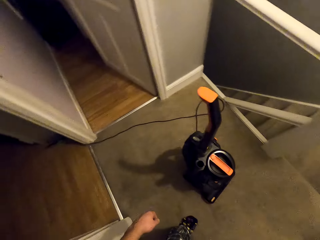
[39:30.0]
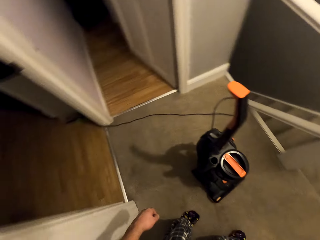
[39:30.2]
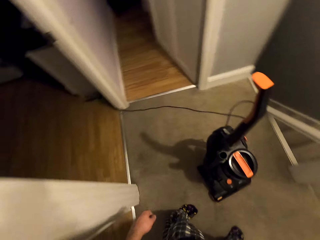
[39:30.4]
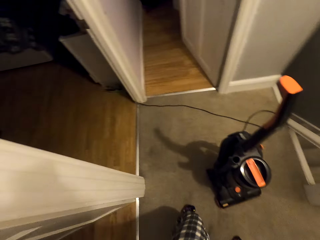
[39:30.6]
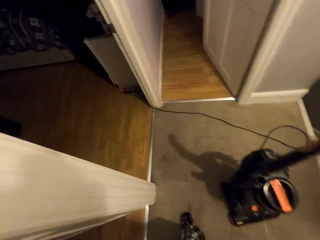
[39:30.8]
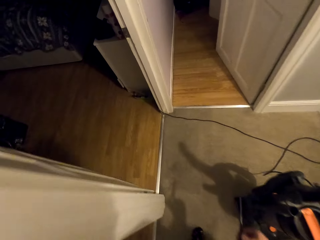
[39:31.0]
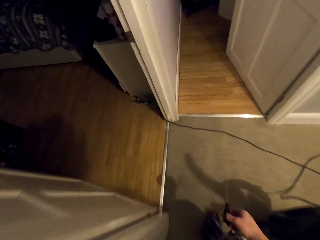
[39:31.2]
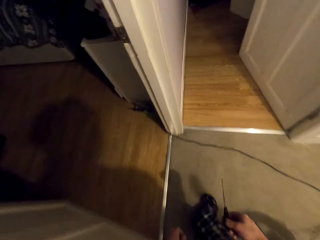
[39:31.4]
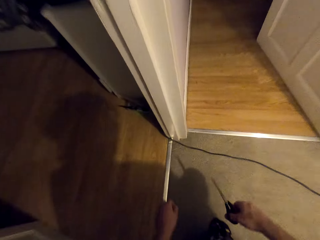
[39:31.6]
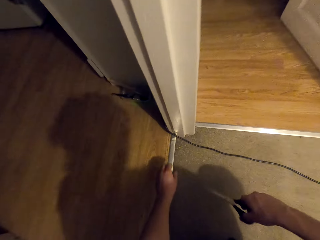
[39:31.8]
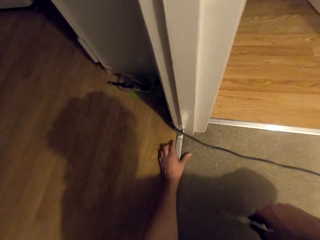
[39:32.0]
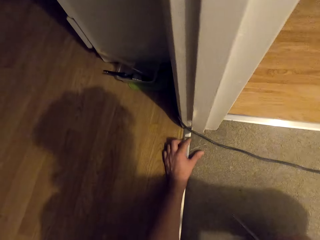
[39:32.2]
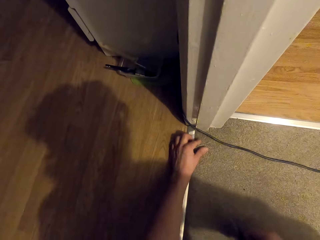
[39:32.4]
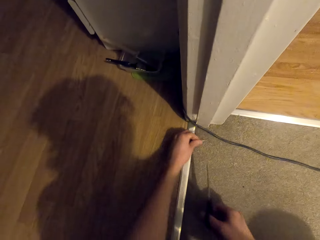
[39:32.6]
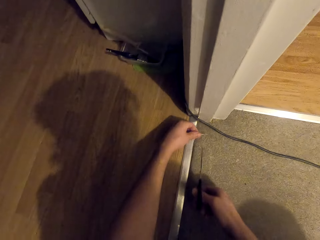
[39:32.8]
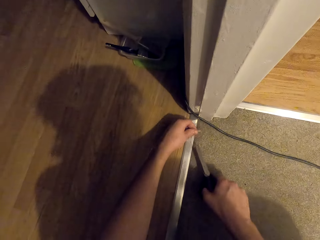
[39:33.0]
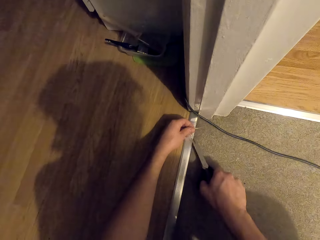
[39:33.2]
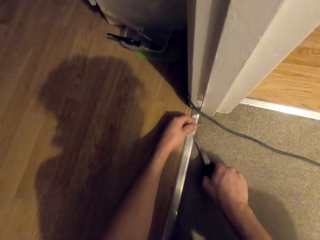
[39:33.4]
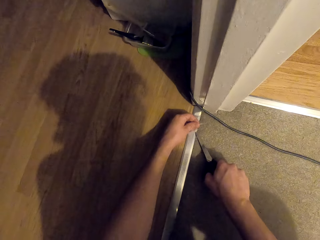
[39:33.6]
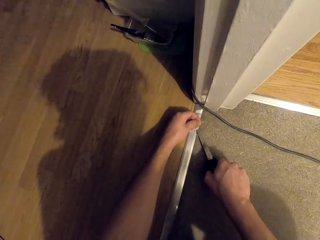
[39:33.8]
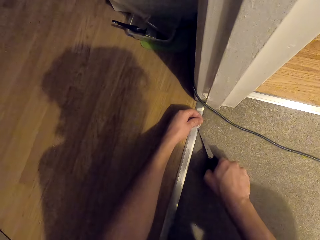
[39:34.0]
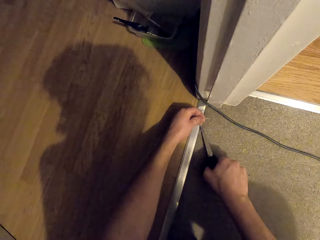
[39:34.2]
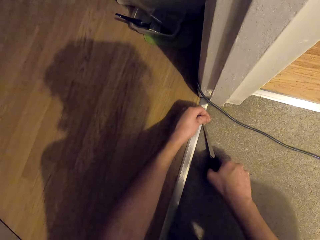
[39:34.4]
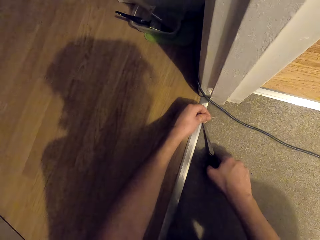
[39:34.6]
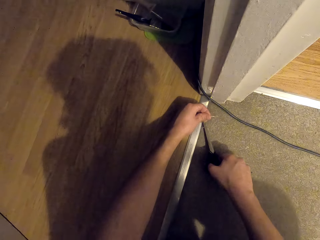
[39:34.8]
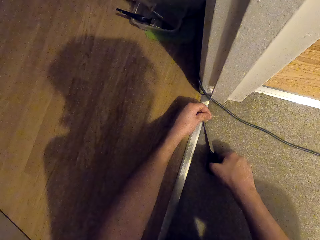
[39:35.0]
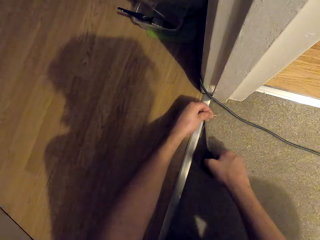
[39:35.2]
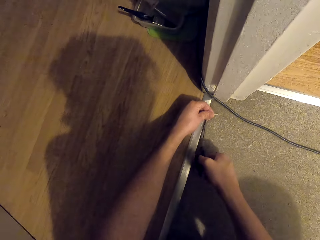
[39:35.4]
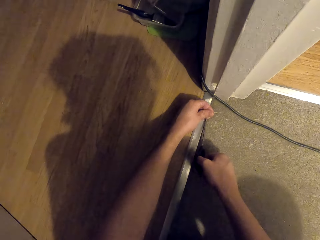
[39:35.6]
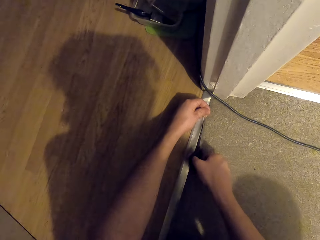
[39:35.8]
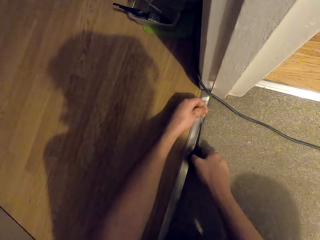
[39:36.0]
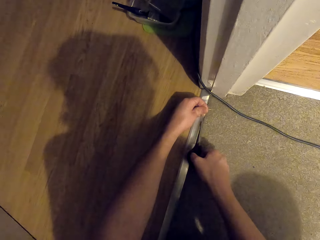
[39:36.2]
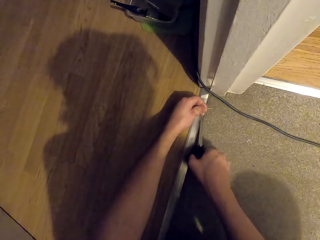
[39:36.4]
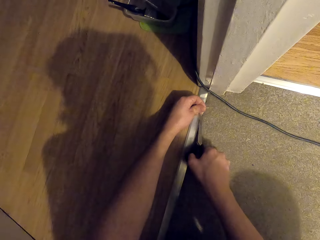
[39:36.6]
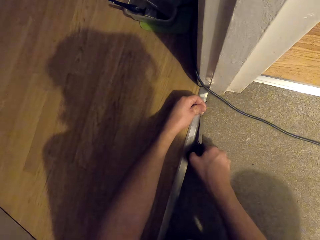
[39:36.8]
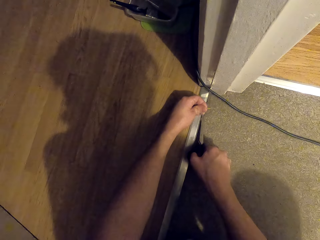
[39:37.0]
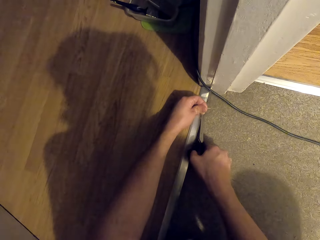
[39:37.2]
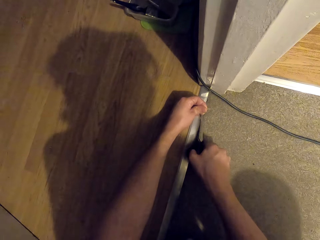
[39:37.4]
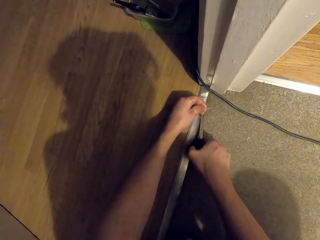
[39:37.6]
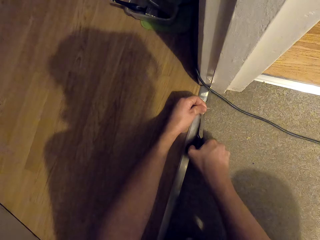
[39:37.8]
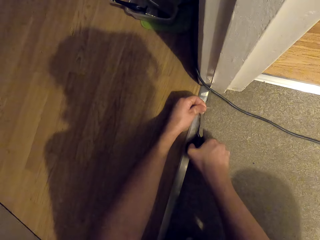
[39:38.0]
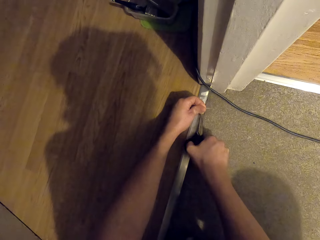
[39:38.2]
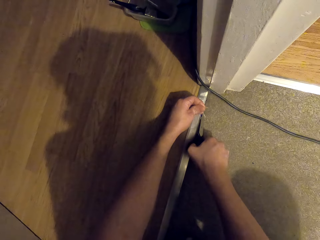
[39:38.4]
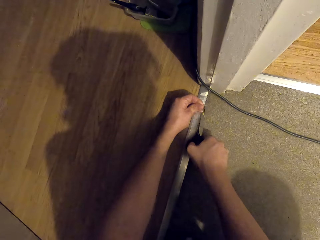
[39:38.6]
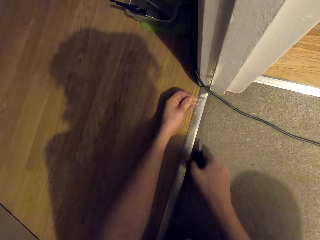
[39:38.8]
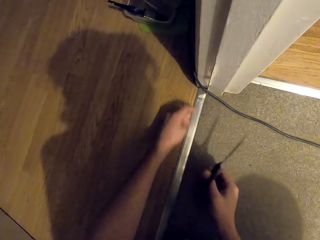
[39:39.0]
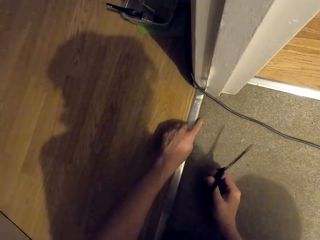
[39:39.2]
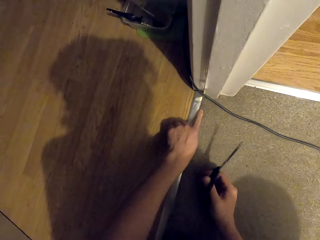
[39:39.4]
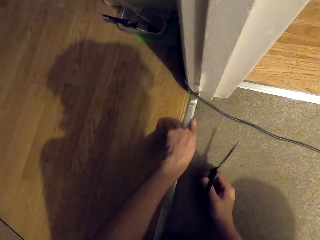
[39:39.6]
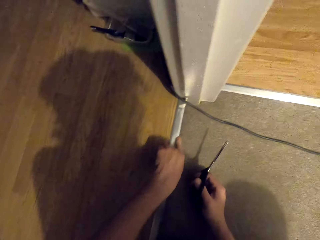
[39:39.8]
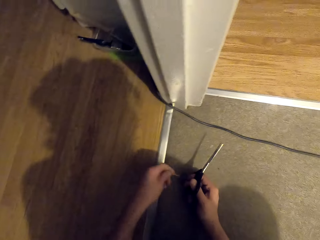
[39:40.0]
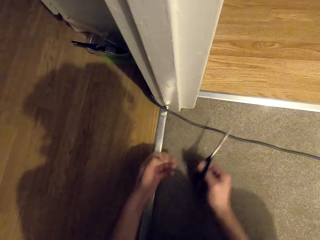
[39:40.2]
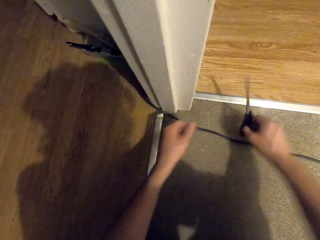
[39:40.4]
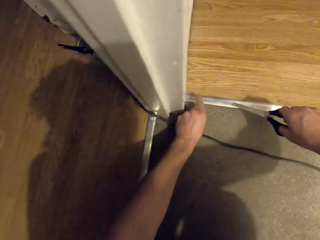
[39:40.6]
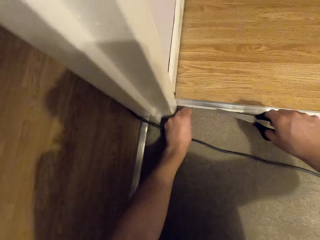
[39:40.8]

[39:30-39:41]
The camera wearer holds the carpet. He cuts the thread from the carpet using scissors. He puts his finger on the carpet and moves his index finger along the carpet.

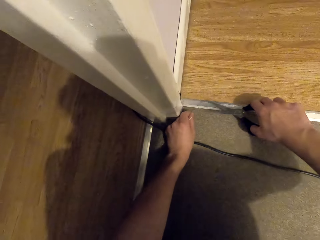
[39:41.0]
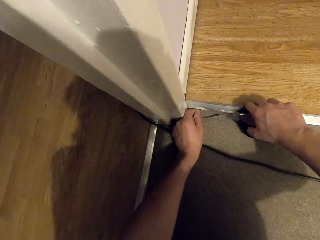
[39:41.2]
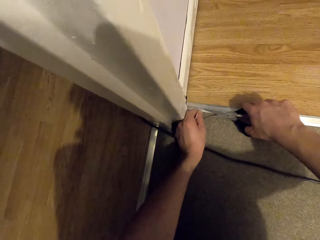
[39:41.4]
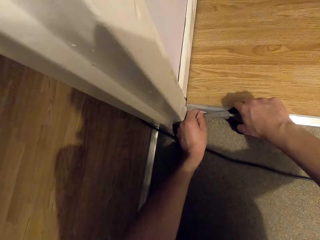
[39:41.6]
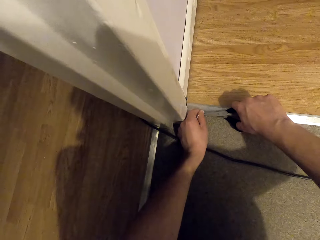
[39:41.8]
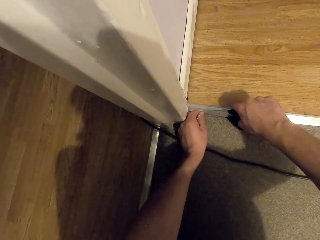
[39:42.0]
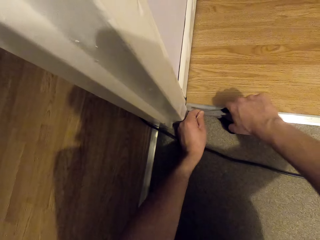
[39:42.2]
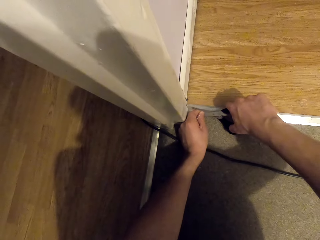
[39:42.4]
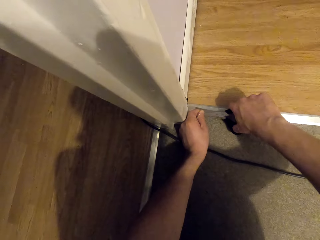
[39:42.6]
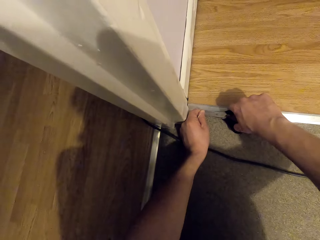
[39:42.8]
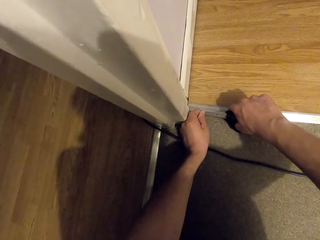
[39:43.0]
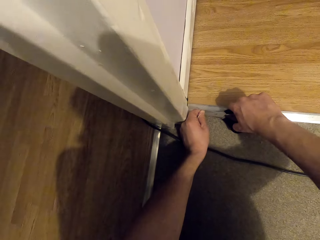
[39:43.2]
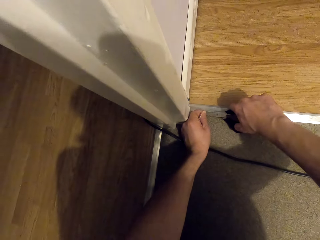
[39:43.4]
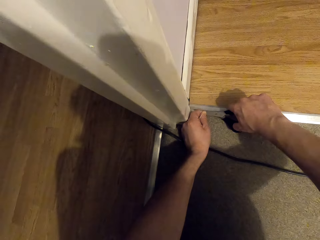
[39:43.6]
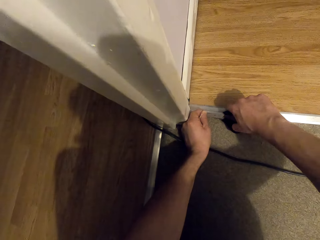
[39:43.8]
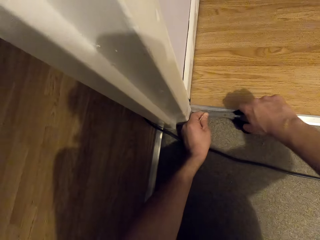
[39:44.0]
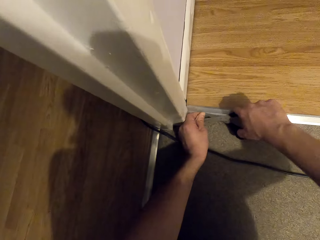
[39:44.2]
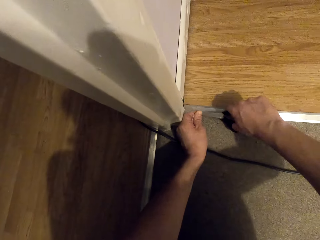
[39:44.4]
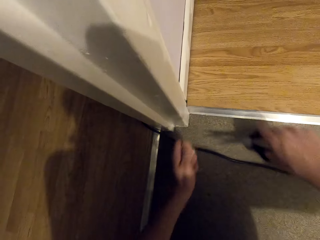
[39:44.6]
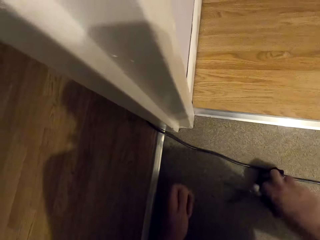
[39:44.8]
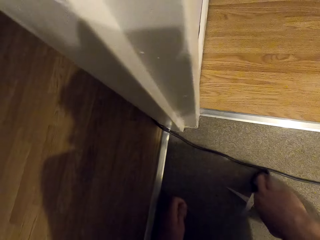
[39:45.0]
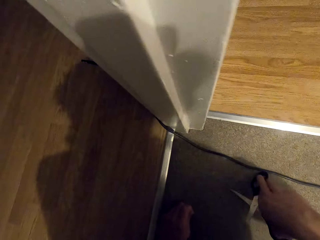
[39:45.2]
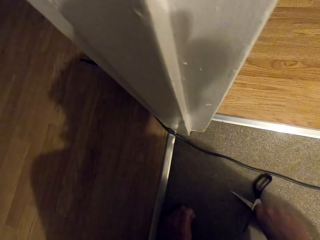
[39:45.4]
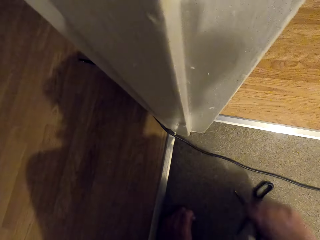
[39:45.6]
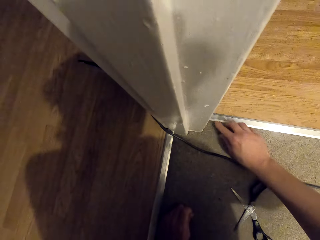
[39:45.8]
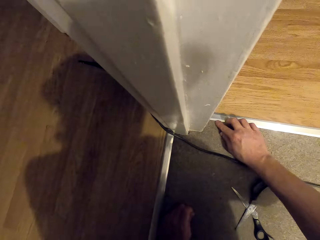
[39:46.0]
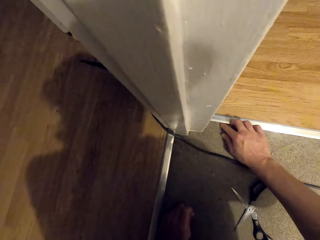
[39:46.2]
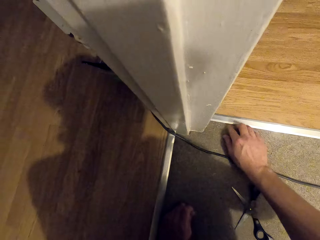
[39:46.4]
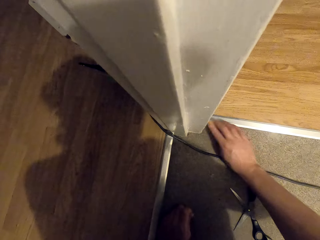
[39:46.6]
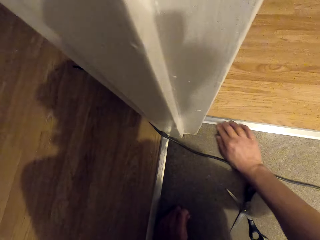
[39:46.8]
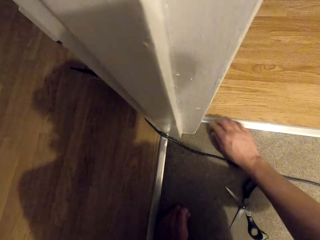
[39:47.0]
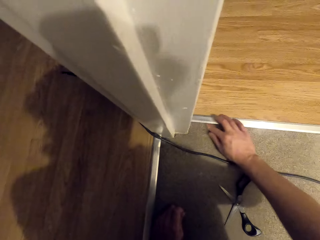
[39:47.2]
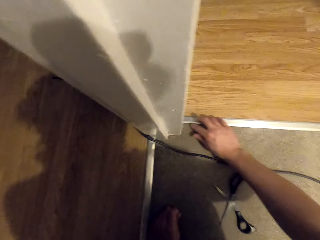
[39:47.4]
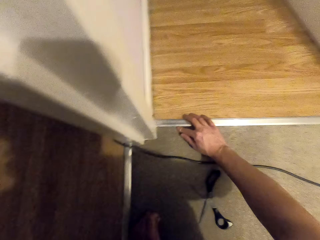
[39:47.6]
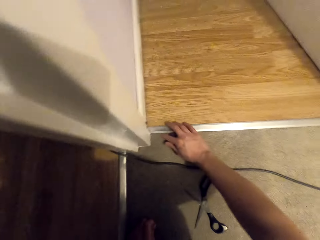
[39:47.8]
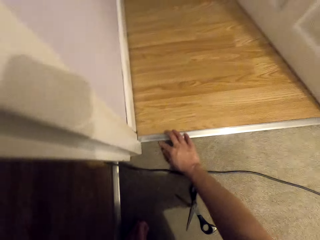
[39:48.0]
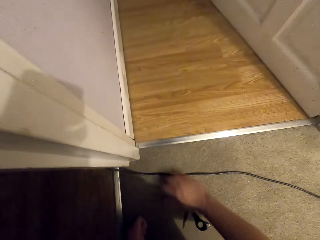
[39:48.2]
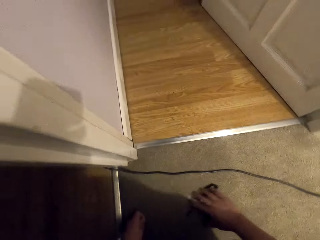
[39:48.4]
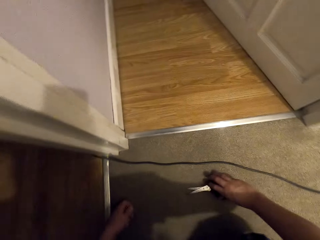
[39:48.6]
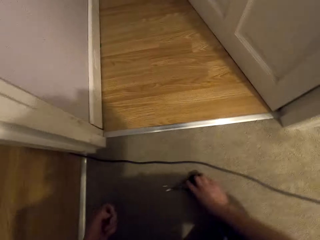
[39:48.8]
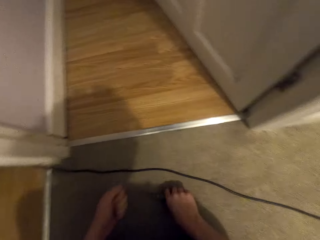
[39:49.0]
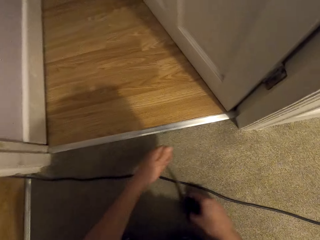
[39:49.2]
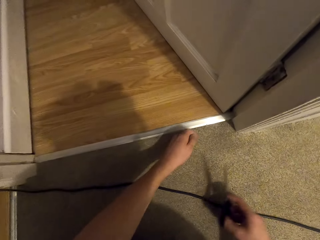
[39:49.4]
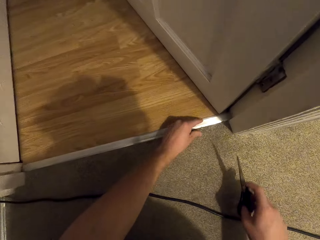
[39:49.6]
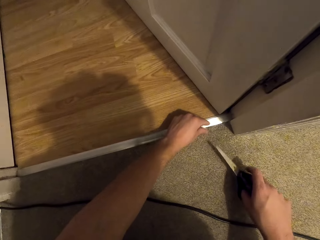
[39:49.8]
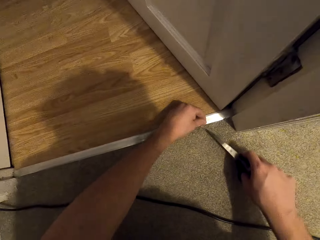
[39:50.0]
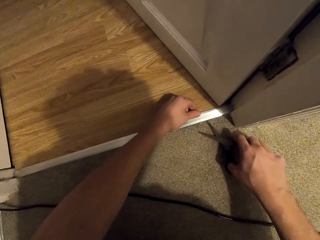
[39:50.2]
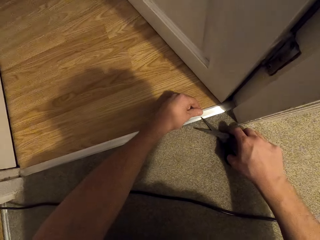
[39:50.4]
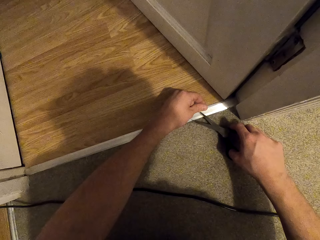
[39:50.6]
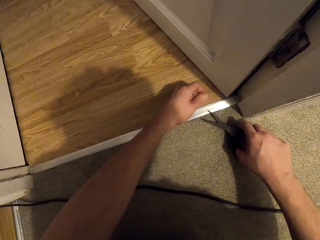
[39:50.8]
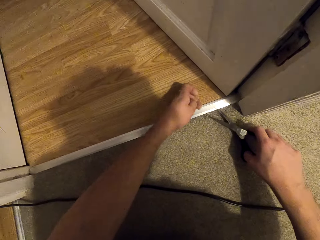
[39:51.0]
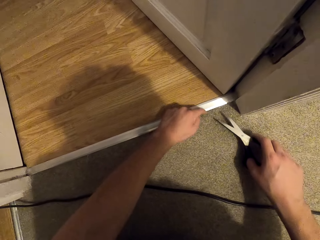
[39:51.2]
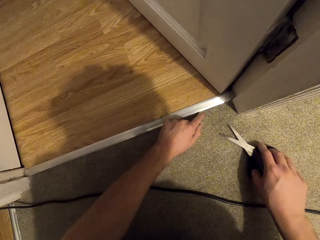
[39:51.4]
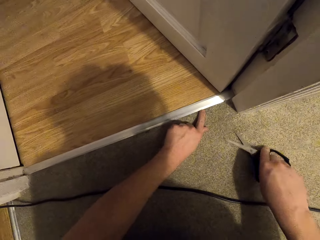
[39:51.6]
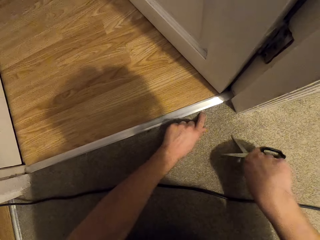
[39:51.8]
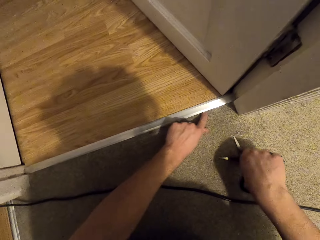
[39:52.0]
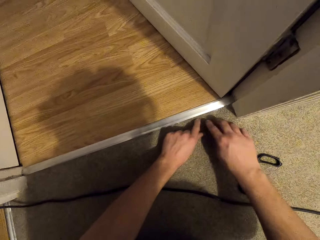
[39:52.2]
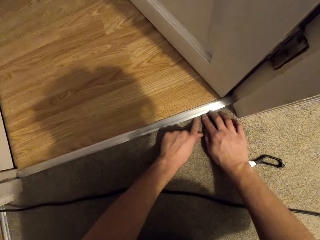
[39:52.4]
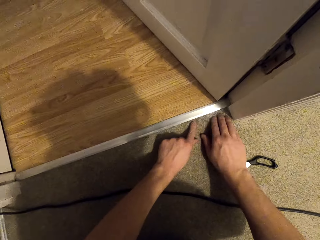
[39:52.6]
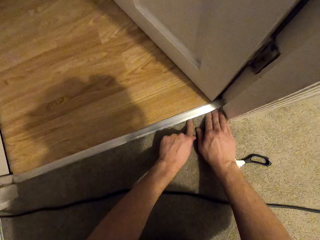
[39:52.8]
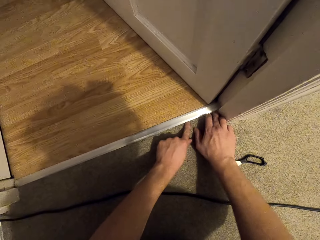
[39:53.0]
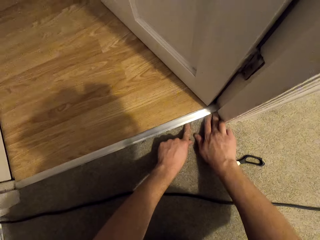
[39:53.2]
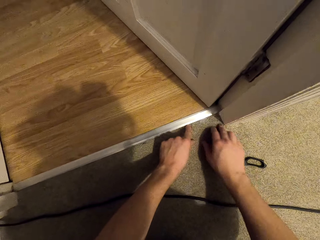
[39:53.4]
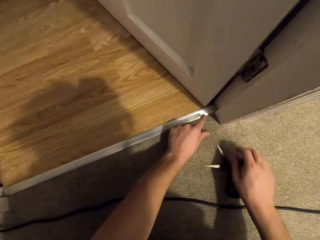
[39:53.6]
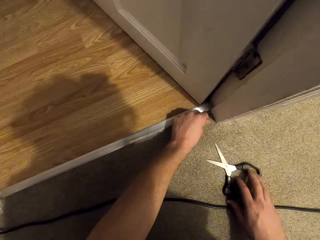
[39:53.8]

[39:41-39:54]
The camera wearer holds the carpet. He puts the scissors on the thread. He cuts the thread from the carpet. He puts the scissors on the carpet. He holds the carpet. He moves his hand along the carpet. He holds the scissors. He holds the carpet. He positions the scissors on the carpet. He cuts the thread from the carpet using scissors. He puts his finger on the carpet. He puts the scissors on the carpet. He moves his hand along the carpet.
